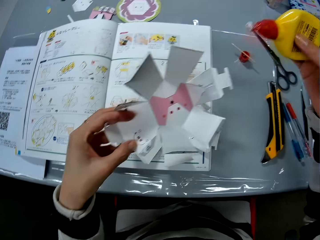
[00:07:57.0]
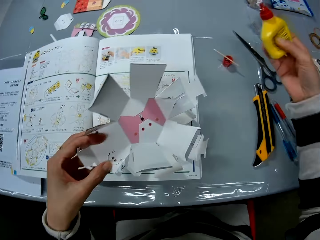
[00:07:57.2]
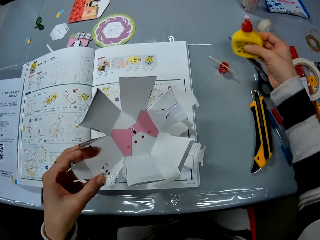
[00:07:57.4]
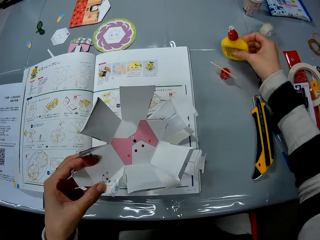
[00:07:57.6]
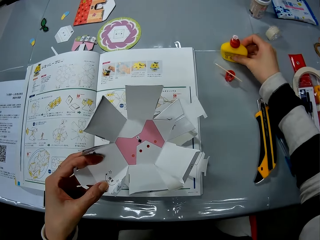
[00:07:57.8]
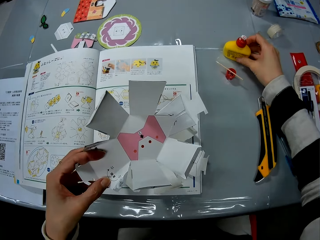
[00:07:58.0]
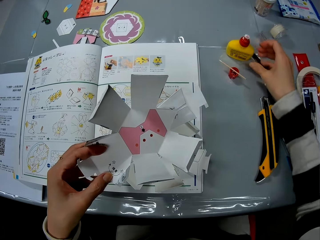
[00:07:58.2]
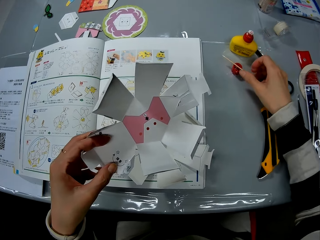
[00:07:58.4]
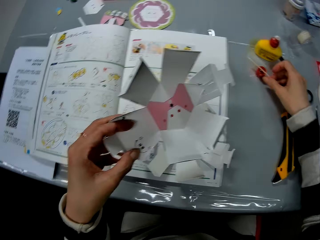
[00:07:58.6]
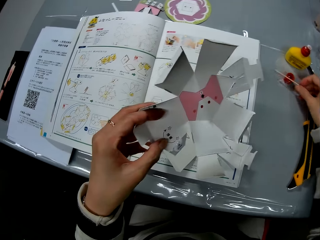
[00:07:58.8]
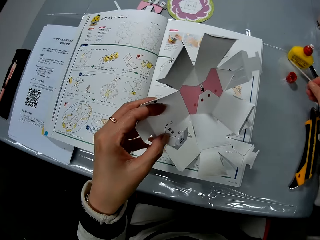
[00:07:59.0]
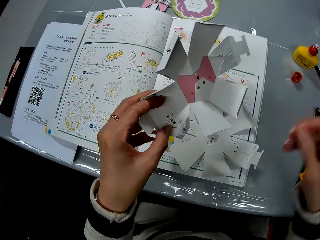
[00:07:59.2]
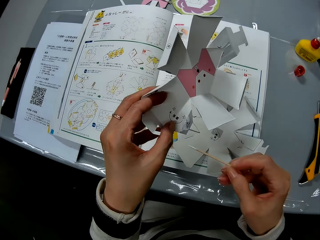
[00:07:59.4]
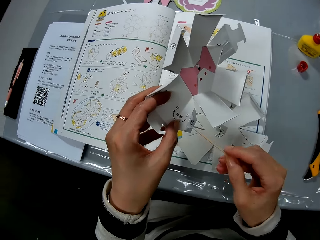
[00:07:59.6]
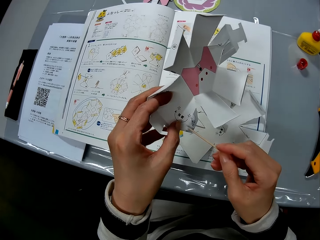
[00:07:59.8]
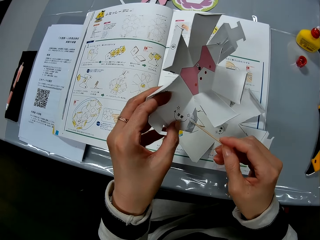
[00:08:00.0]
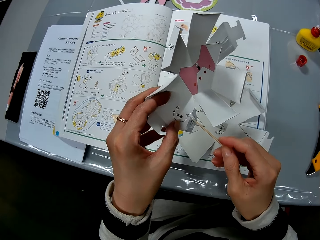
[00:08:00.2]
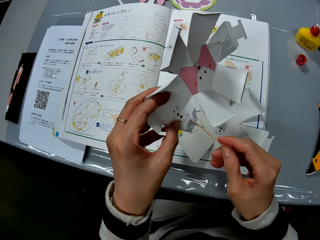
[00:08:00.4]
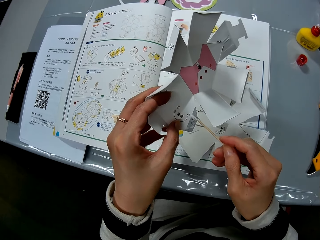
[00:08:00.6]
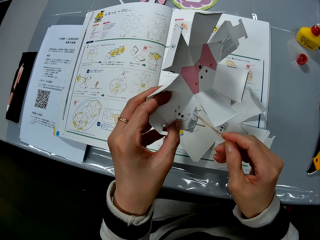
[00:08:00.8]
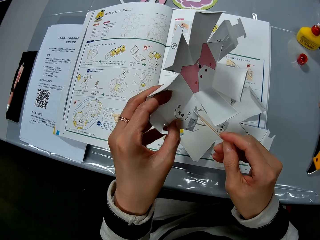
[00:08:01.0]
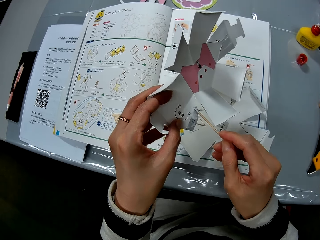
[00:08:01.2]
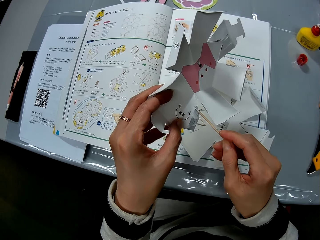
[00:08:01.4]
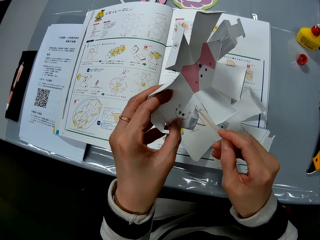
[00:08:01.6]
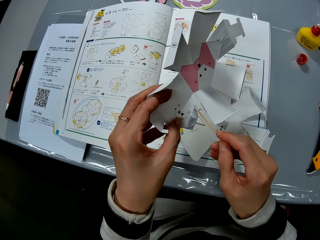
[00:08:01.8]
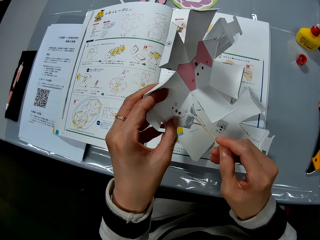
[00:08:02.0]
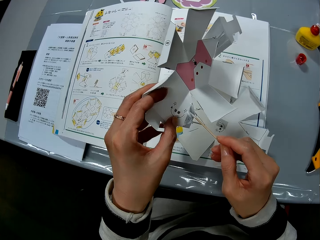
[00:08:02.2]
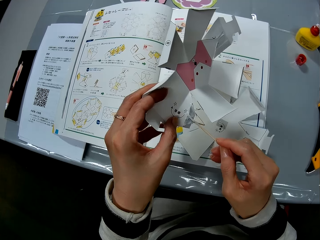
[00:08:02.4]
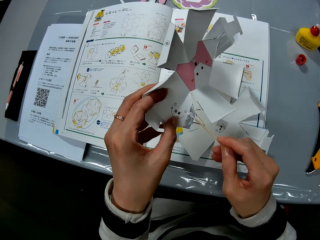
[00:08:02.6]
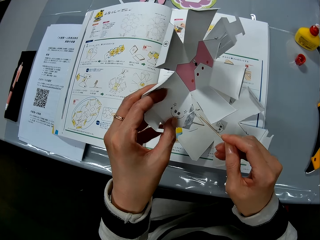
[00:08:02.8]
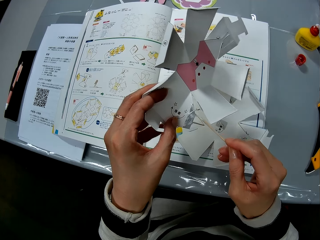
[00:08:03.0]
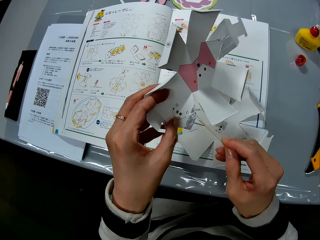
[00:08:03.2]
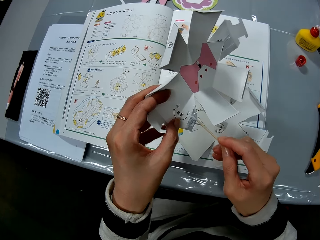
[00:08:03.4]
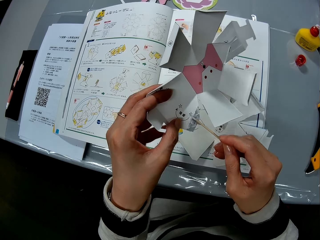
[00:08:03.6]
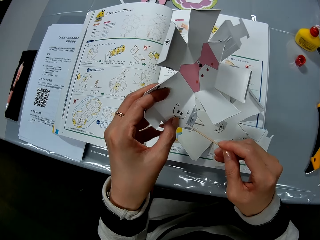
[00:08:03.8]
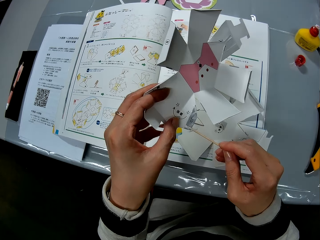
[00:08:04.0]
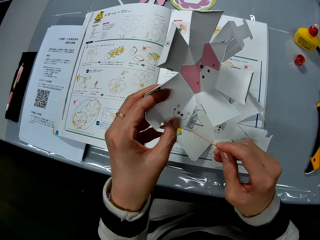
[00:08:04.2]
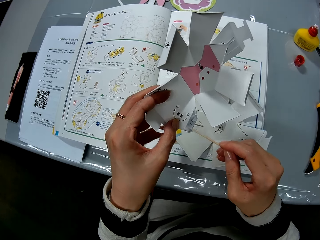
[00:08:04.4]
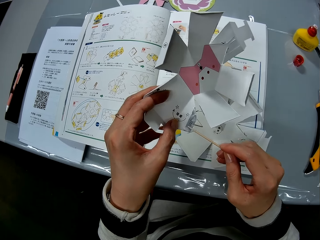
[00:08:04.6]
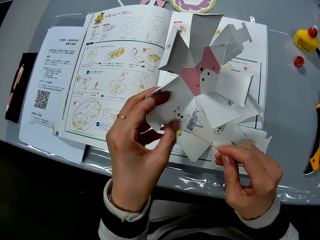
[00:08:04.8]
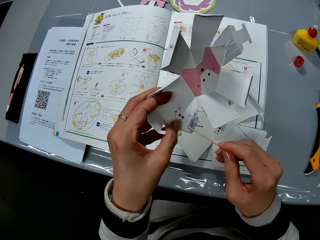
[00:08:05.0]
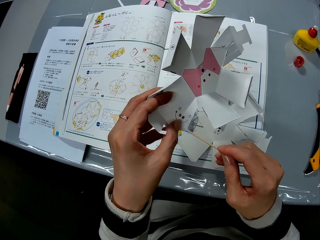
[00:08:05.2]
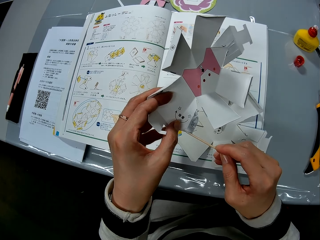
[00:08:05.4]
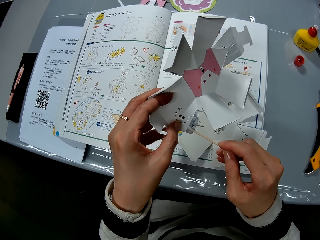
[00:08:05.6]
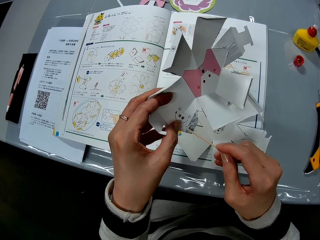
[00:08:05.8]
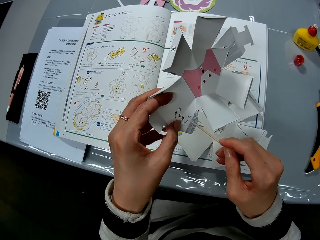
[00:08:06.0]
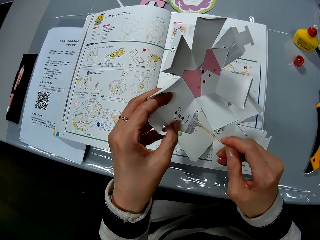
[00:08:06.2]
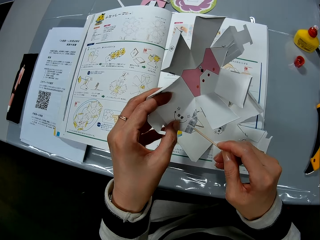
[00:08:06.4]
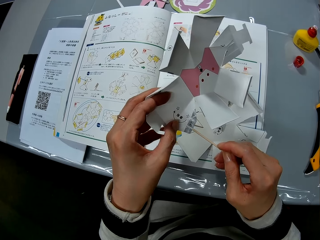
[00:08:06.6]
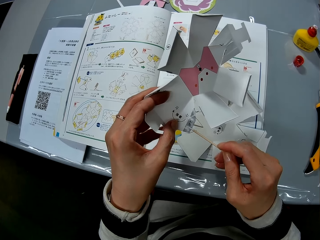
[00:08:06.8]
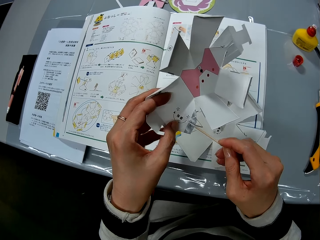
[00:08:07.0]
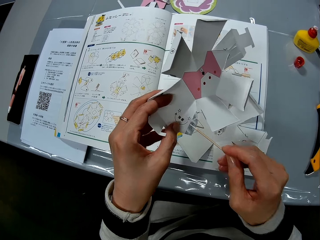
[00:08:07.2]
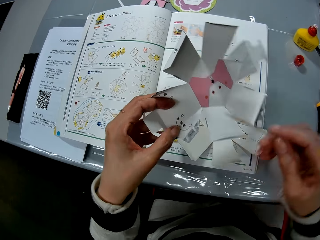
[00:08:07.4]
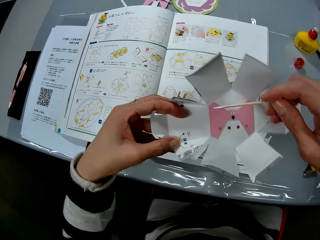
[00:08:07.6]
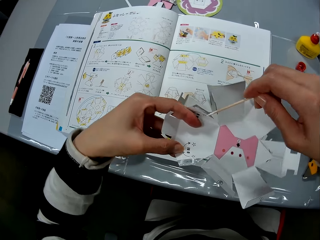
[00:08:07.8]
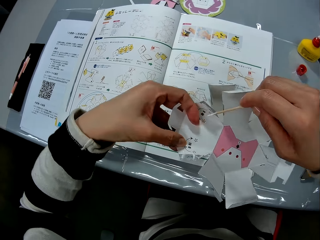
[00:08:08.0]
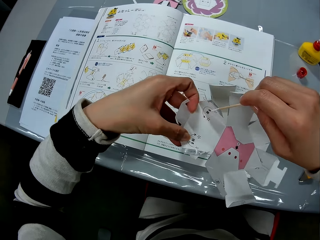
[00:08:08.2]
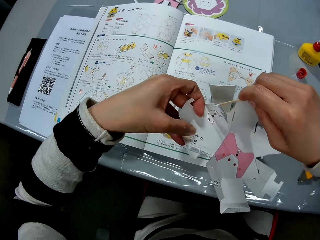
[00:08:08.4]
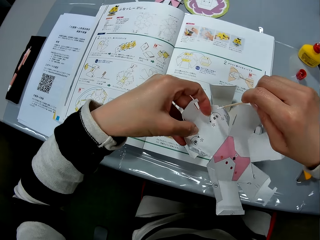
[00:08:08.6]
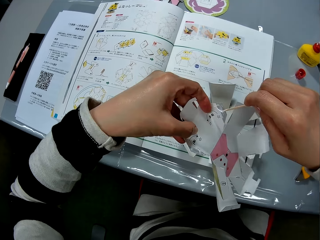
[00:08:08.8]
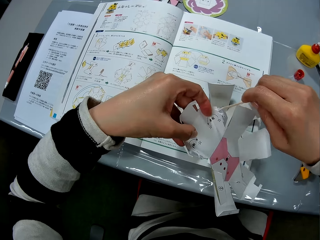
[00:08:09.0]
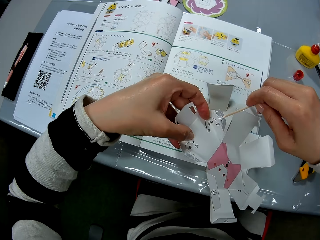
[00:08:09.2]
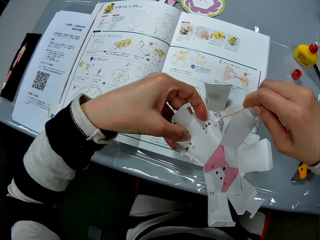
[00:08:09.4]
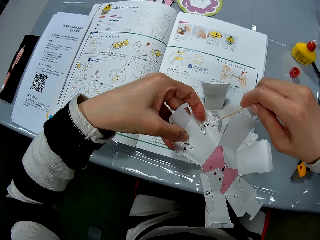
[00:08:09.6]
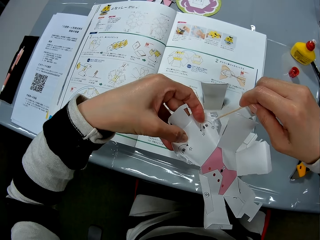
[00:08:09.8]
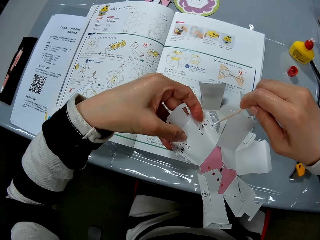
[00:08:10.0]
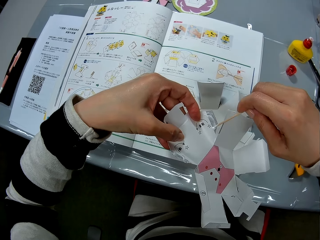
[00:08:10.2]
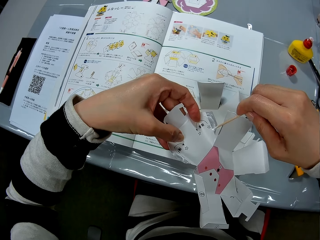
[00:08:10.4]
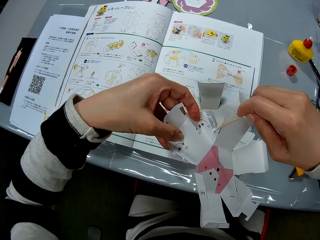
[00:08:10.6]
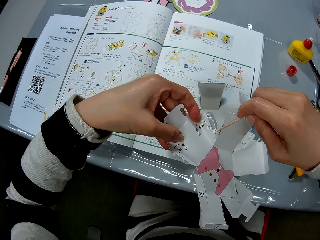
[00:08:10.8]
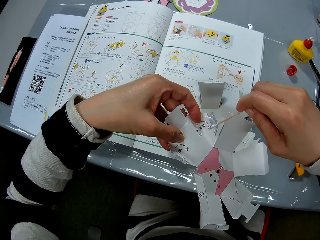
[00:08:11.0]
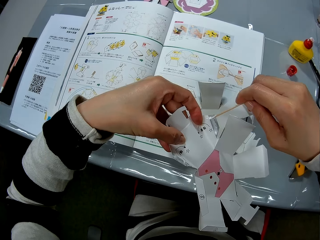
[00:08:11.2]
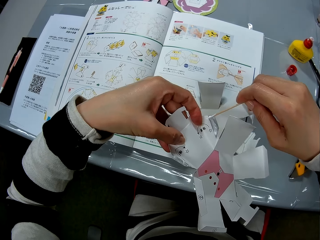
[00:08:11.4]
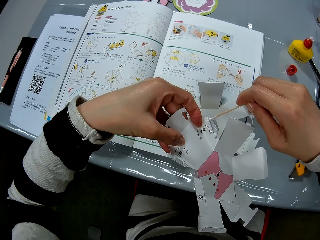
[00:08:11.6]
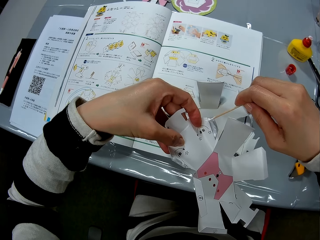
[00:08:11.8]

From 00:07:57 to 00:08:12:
The camera wearer drops the glue bottle on the table. She picks up the wooden stick from the glue bottle cap. She spreads the glue on the flap of the craft paper with the stick. She turns the craft paper in her hand. She spreads the glue on the flap of the craft paper with the stick.

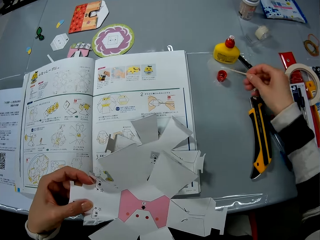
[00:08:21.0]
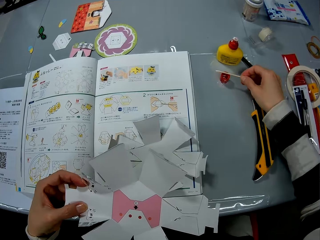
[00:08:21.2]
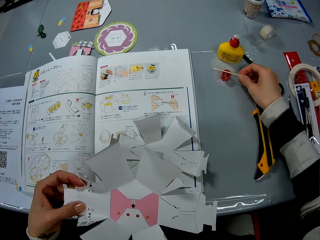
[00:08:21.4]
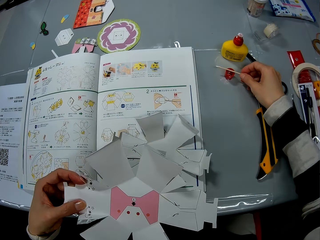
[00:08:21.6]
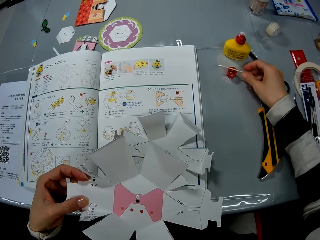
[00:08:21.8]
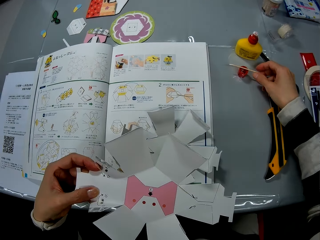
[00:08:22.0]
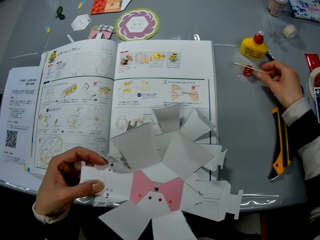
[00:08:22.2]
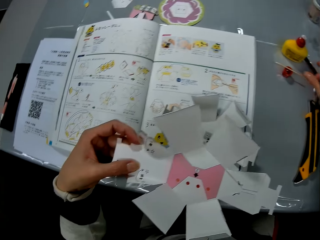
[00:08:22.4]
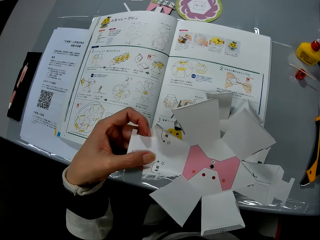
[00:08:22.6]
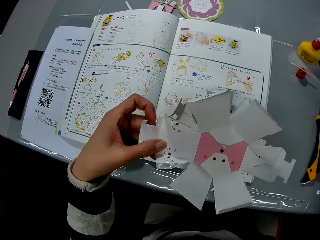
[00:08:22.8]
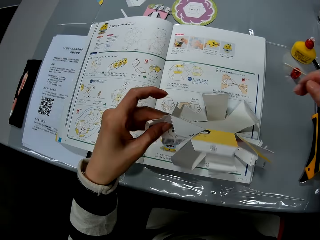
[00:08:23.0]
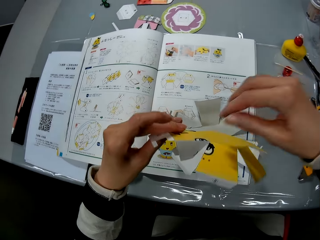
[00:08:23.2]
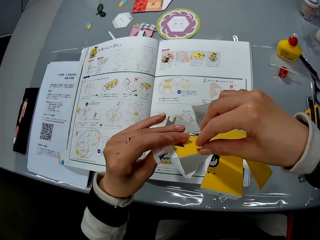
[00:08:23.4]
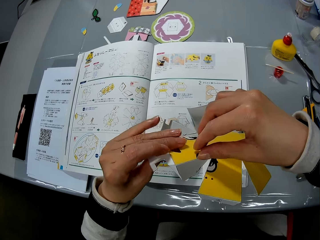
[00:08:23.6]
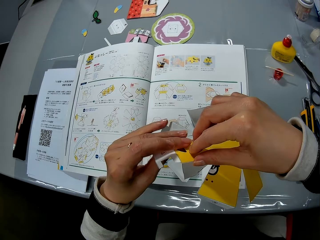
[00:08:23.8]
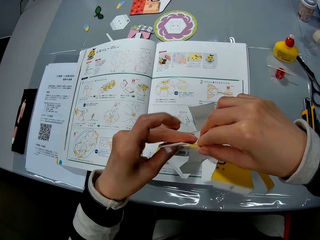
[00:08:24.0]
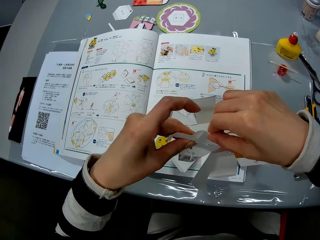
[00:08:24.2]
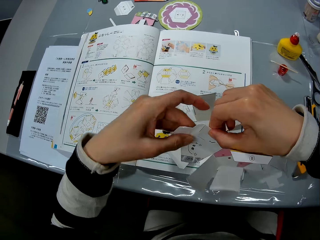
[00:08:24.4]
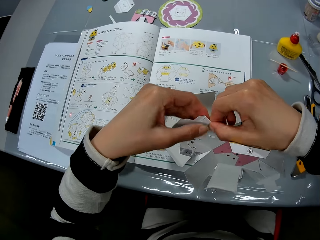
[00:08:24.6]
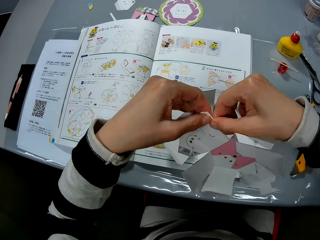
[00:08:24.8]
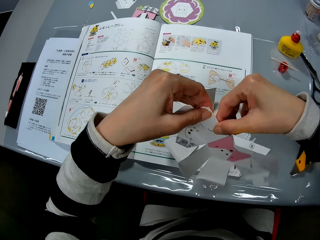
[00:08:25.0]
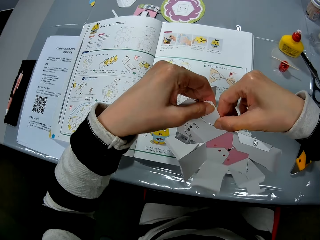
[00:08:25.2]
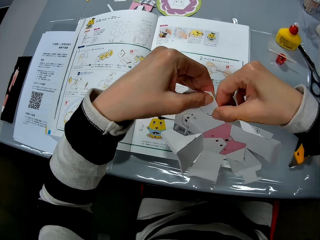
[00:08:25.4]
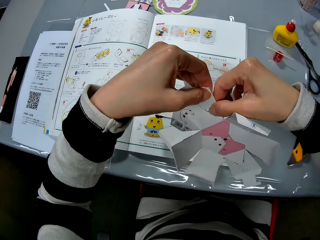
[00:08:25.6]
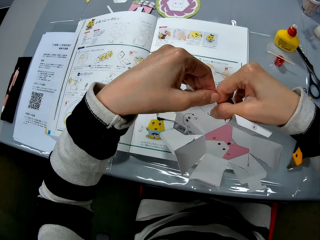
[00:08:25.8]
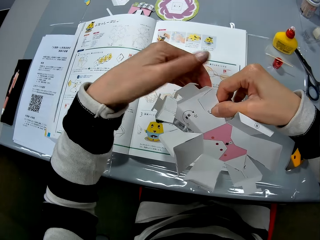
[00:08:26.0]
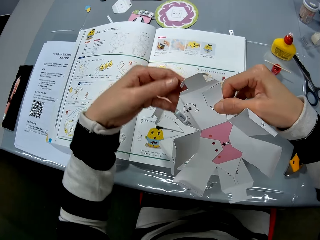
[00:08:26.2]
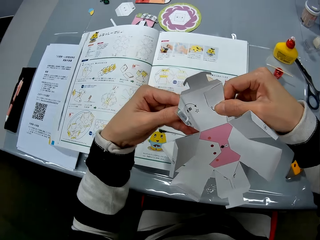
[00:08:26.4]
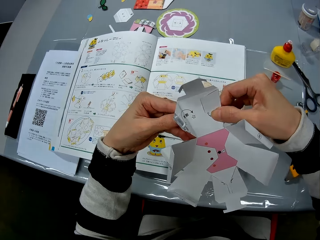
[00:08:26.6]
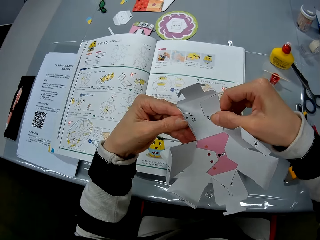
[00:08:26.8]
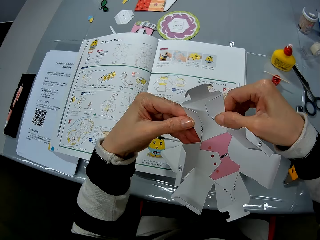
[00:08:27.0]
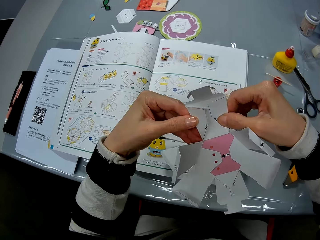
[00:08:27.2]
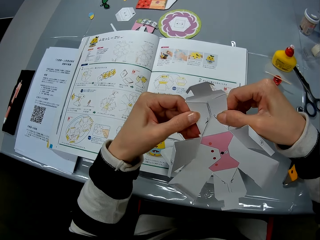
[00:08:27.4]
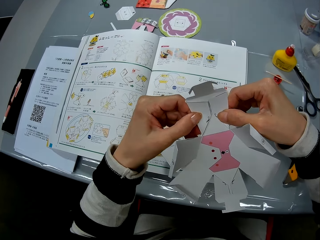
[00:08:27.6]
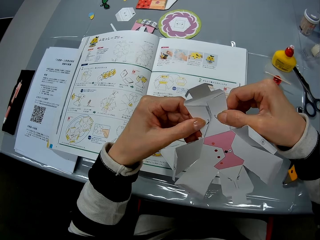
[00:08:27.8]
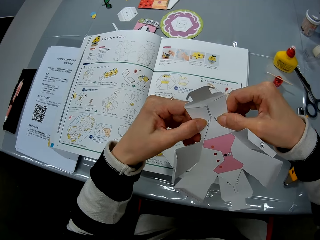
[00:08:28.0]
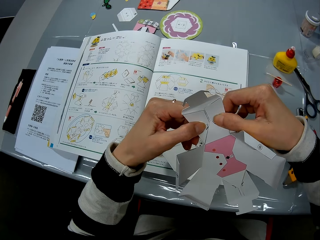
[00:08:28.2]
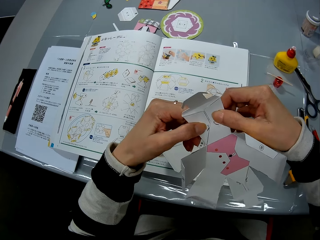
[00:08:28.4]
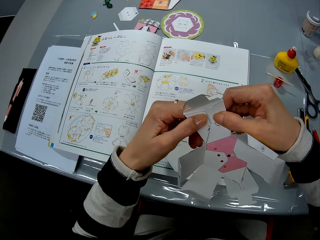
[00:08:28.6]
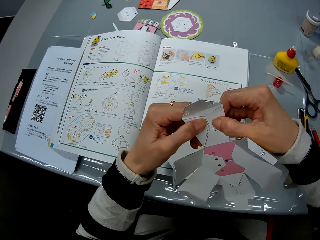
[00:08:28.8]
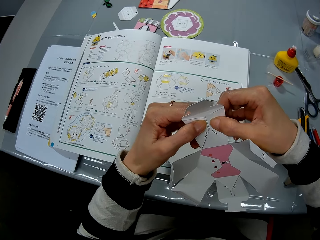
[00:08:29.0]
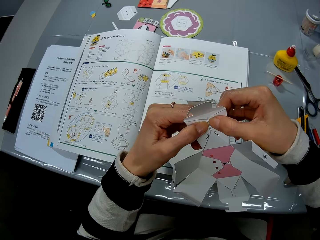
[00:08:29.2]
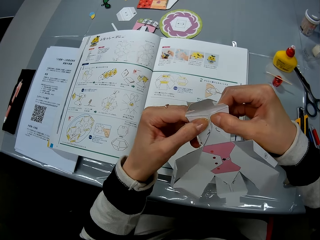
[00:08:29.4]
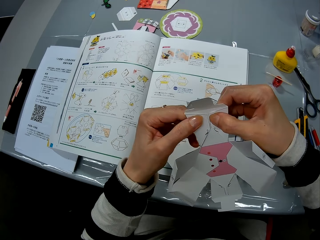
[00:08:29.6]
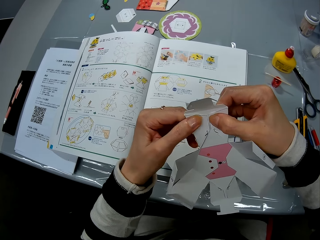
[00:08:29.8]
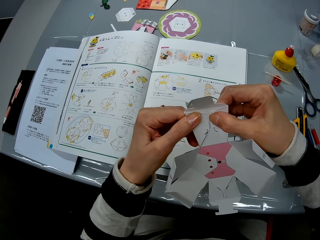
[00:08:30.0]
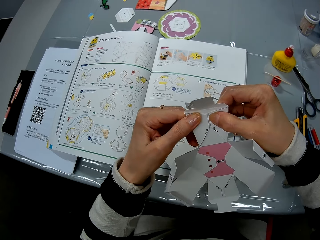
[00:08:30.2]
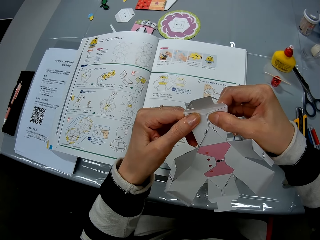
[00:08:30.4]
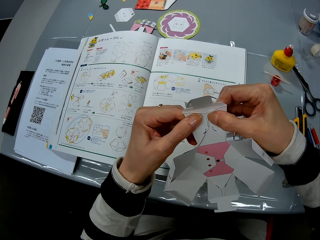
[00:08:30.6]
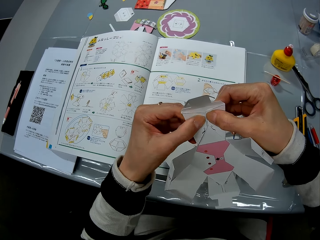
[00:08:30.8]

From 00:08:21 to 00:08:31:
The camera wearer drops the wooden stick on the glue bottle cap. She turns the craft paper in her hand. She folds the flap of the craft paper with her hands.
